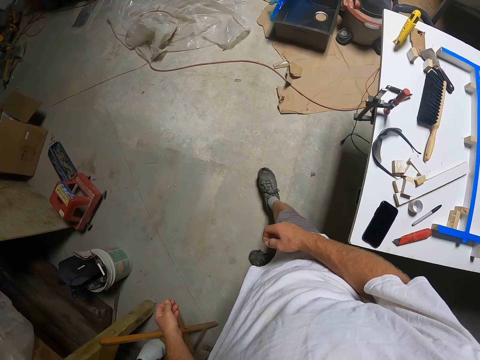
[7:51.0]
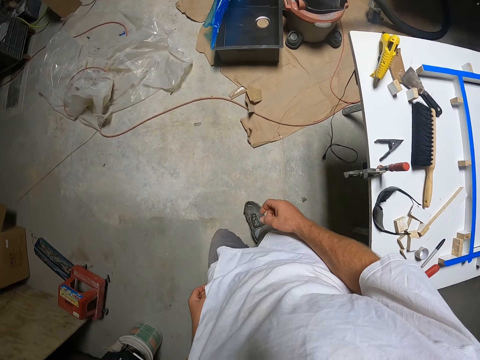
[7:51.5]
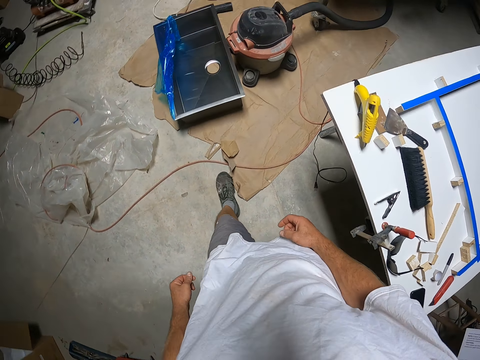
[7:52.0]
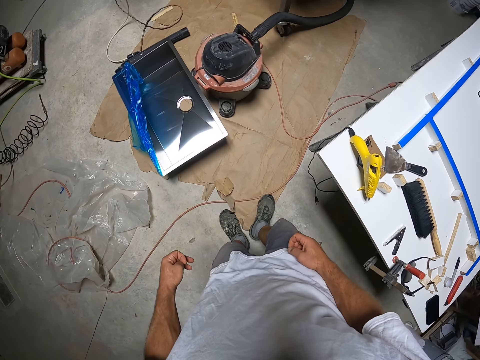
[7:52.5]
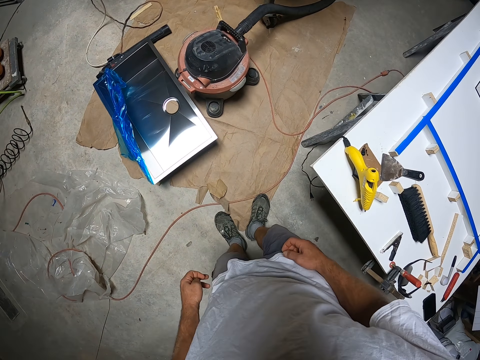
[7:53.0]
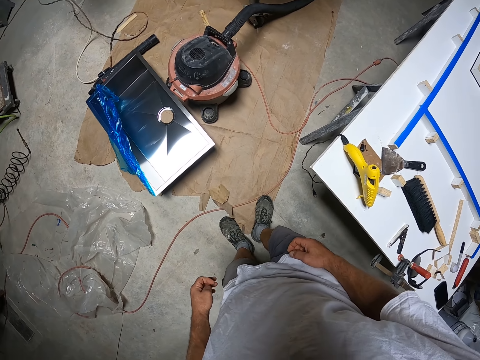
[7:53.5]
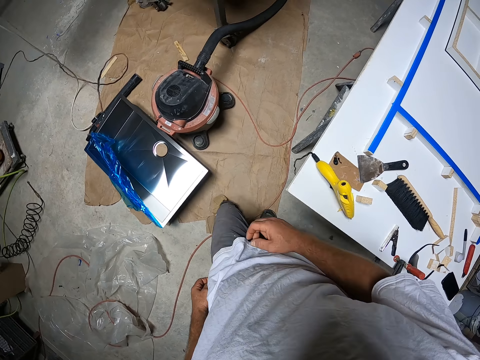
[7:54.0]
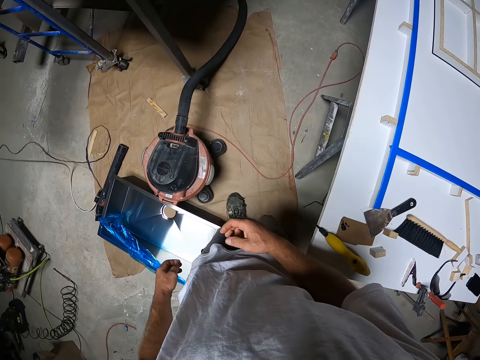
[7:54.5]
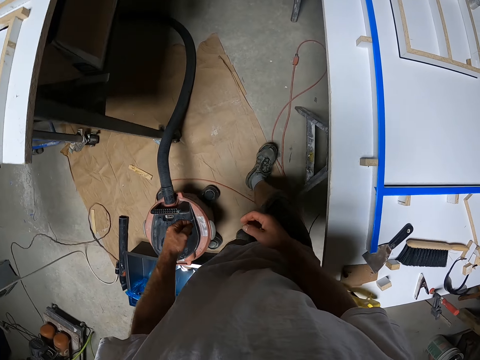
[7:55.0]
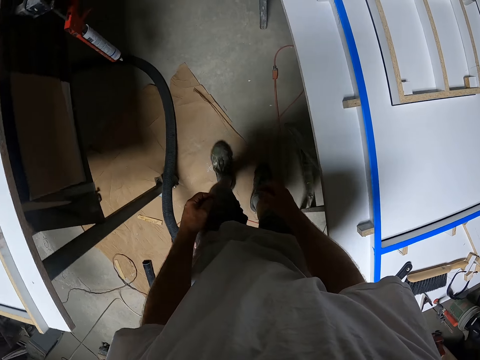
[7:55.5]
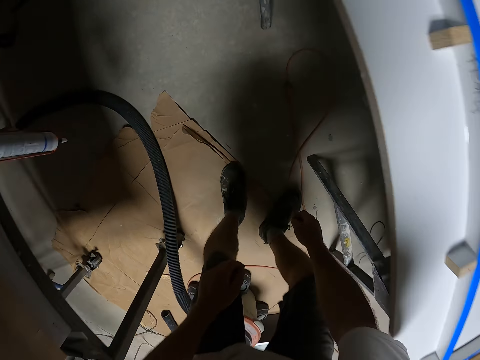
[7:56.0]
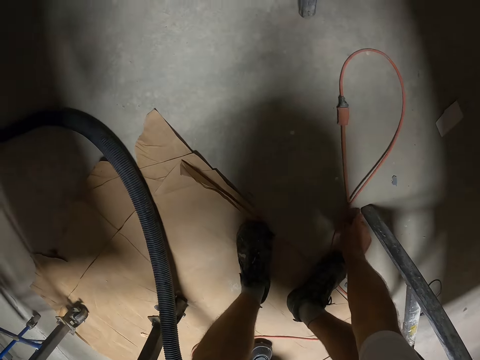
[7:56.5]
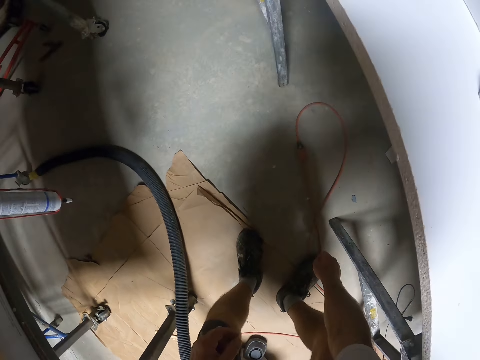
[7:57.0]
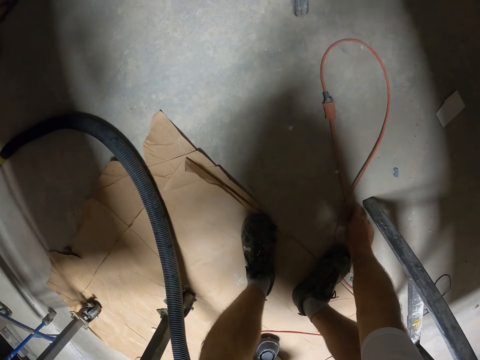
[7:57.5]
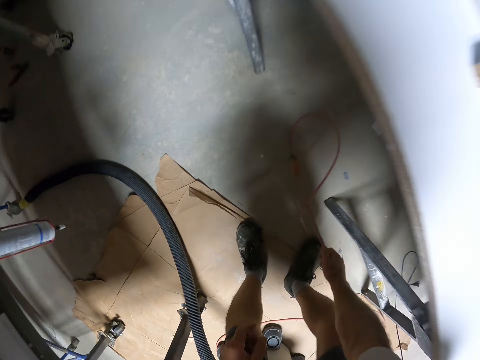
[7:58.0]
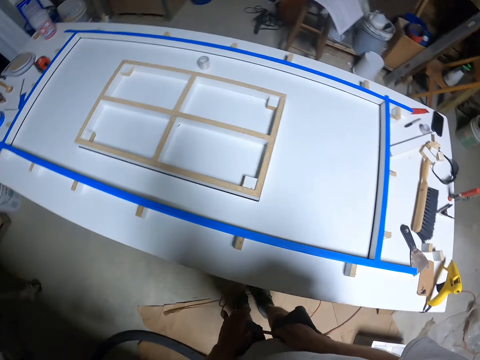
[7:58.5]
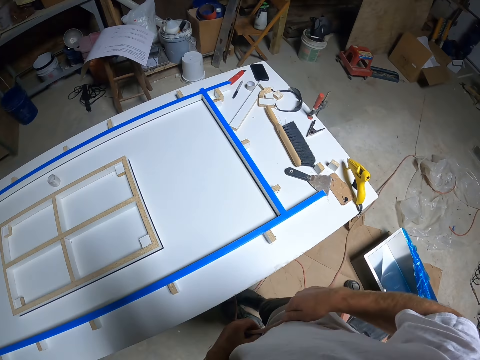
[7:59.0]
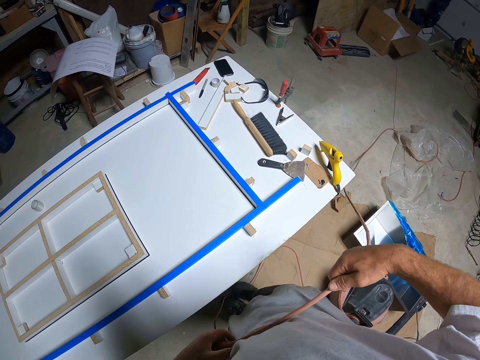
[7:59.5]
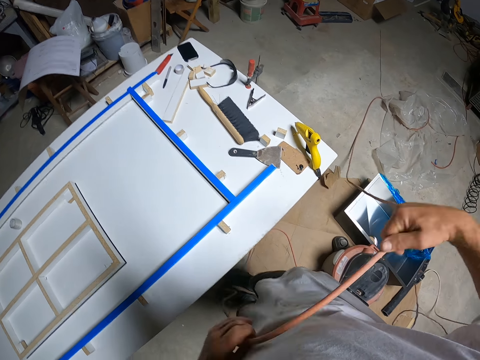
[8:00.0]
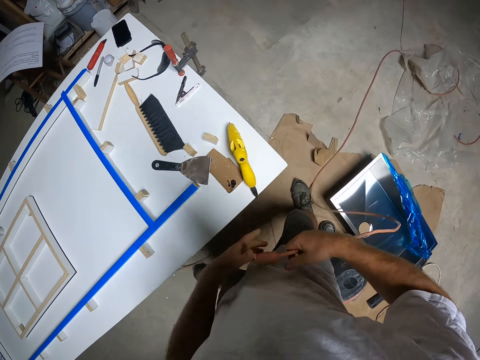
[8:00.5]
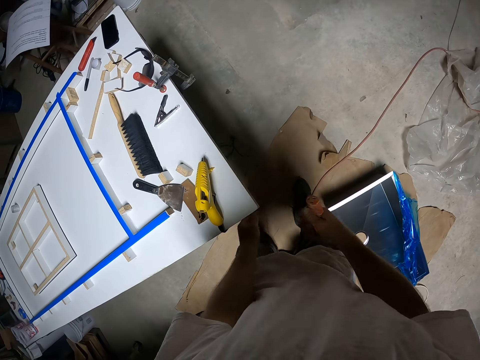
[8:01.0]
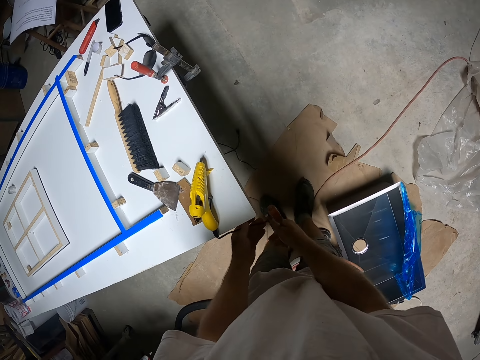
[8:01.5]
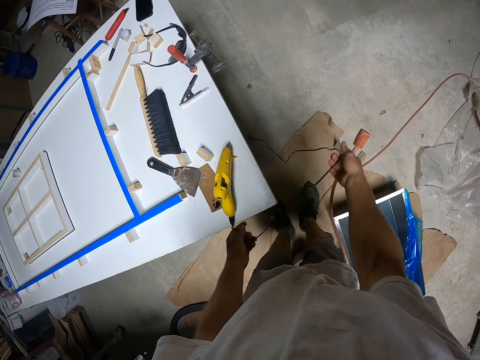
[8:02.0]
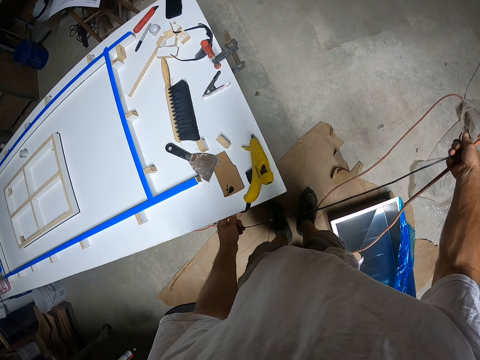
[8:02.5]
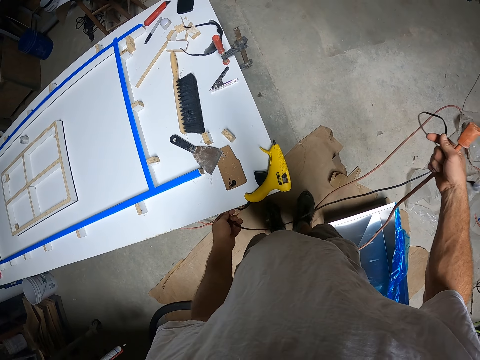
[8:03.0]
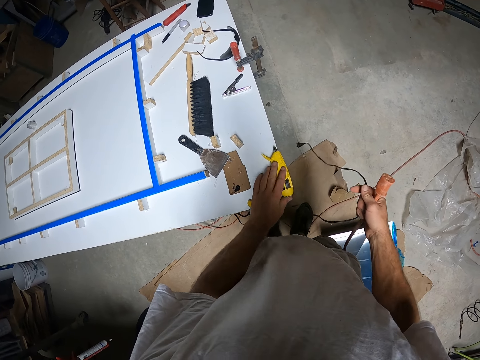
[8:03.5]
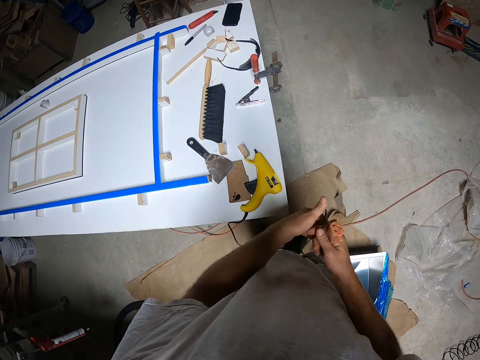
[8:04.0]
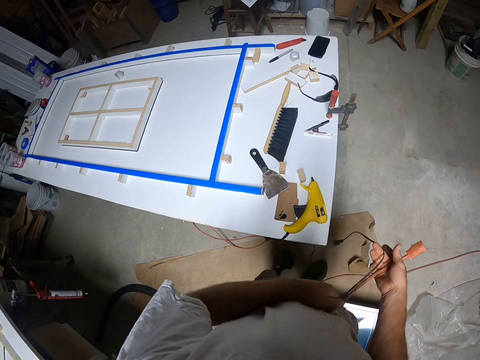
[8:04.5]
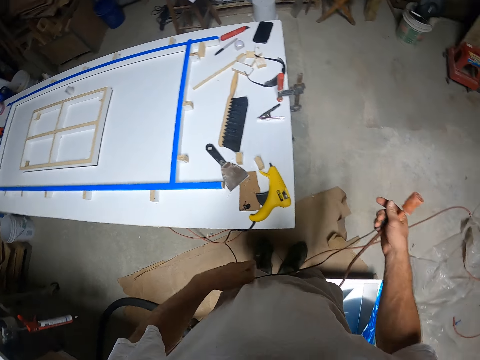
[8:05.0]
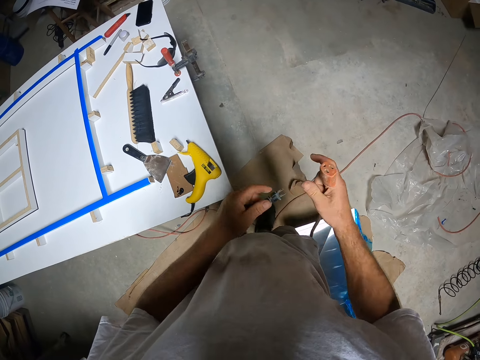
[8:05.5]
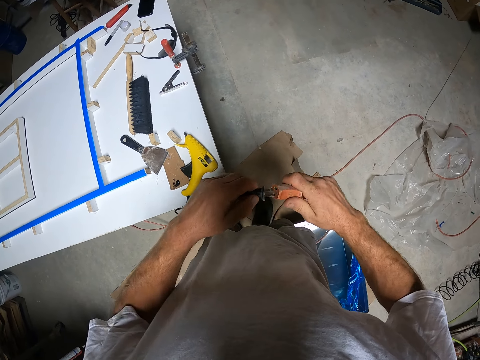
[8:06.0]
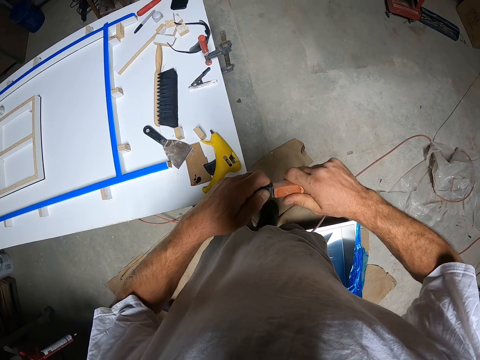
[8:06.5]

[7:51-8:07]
The camera wearer picks up a wire from the floor. They walk around a garage. They pull out the wire from the floor. They move a glue gun on a table. They fold the wire with hands.

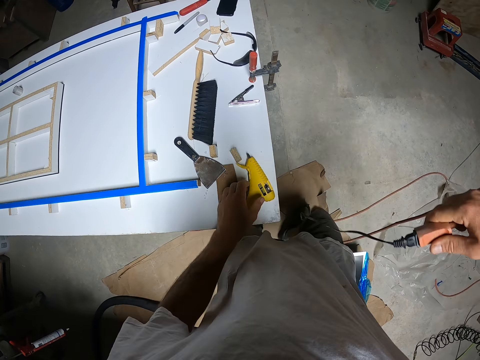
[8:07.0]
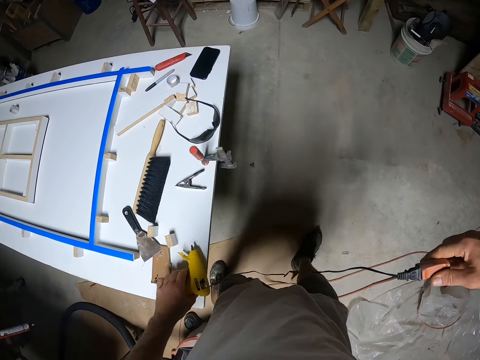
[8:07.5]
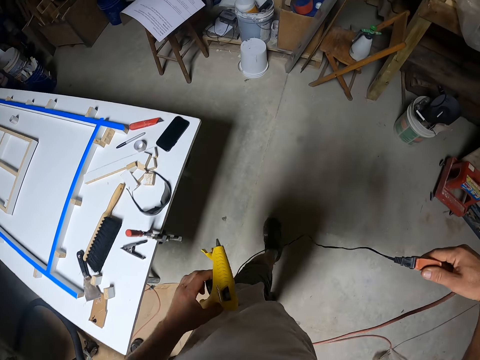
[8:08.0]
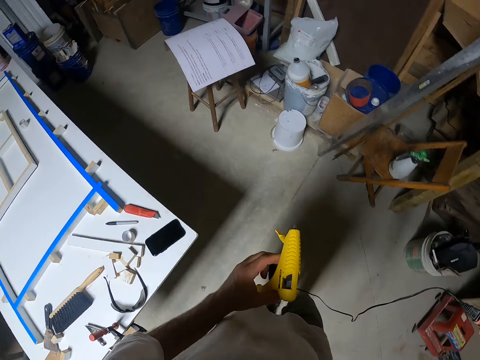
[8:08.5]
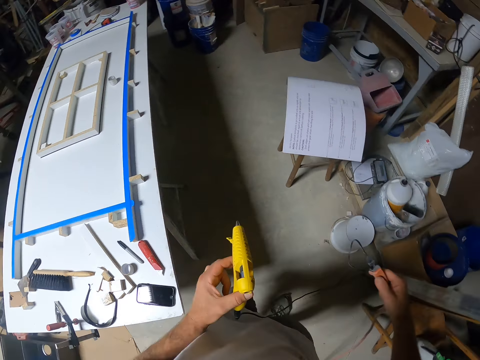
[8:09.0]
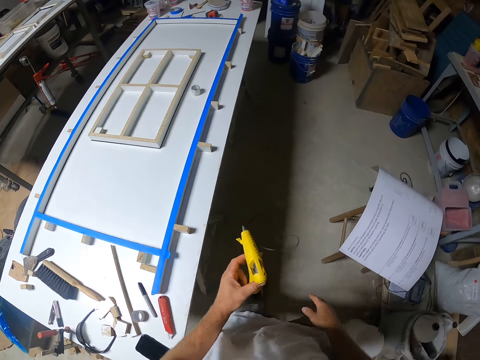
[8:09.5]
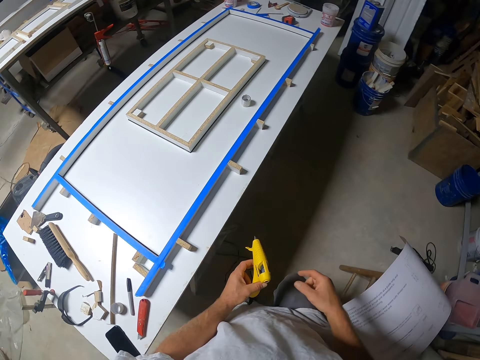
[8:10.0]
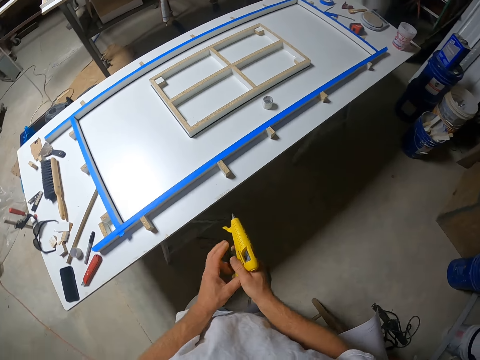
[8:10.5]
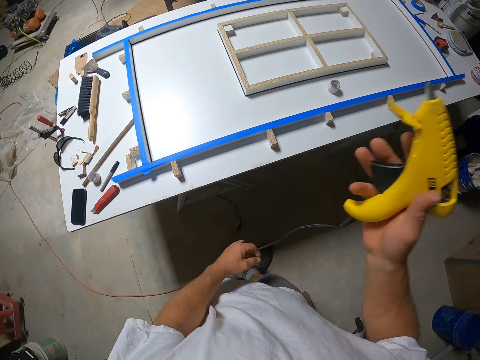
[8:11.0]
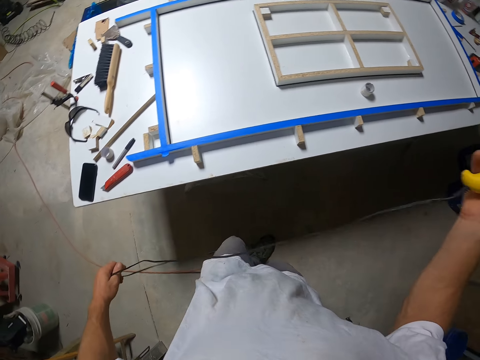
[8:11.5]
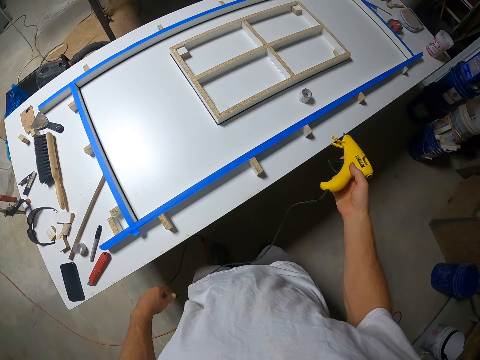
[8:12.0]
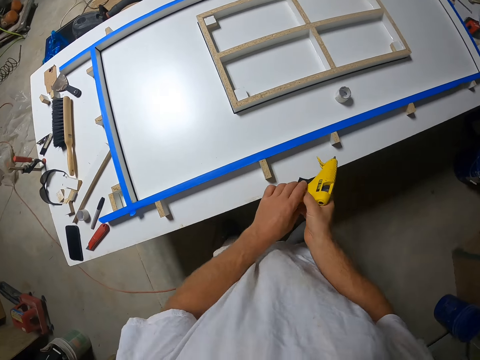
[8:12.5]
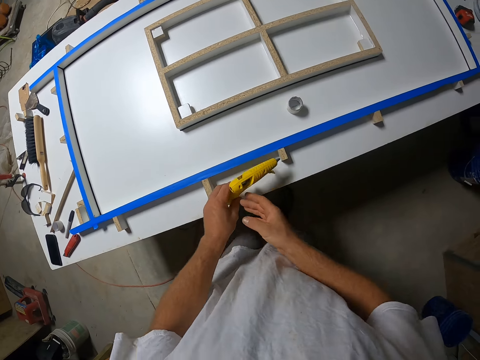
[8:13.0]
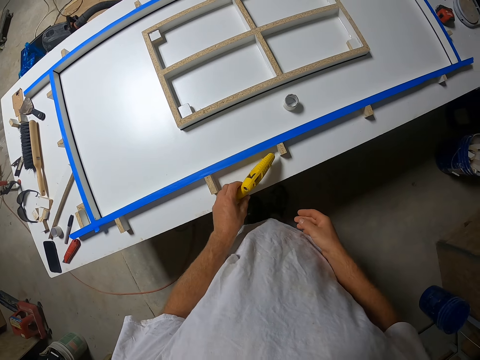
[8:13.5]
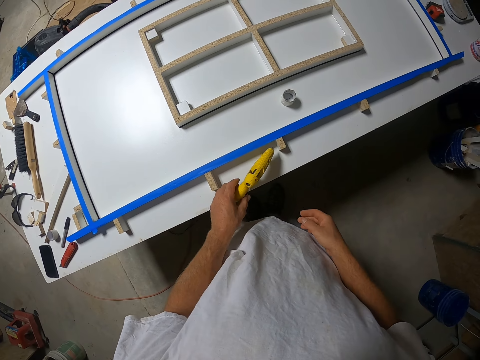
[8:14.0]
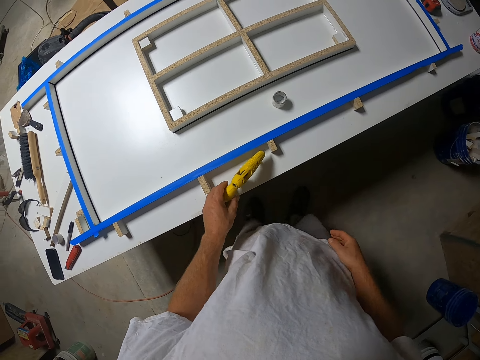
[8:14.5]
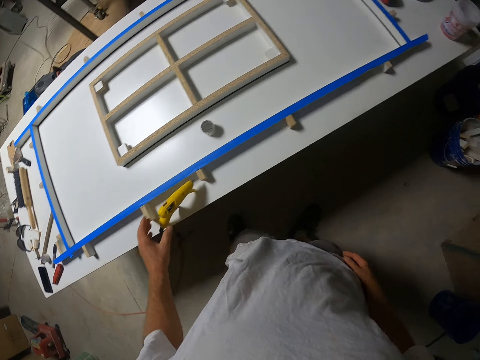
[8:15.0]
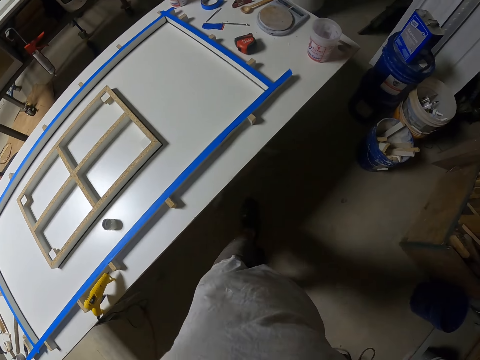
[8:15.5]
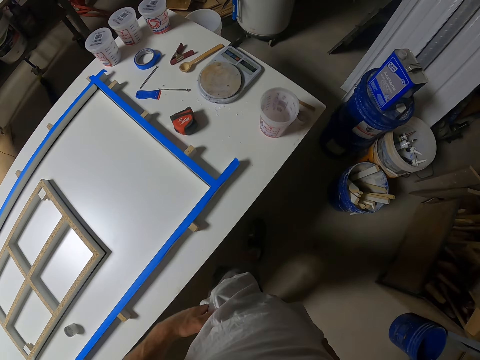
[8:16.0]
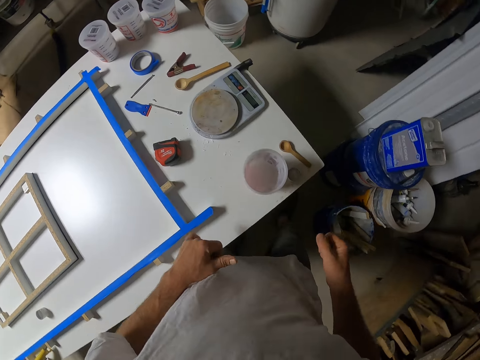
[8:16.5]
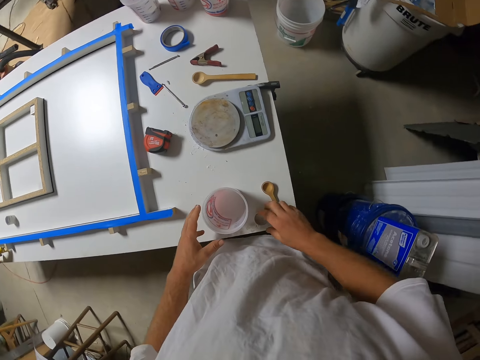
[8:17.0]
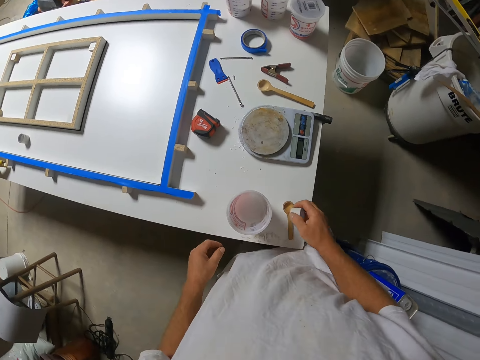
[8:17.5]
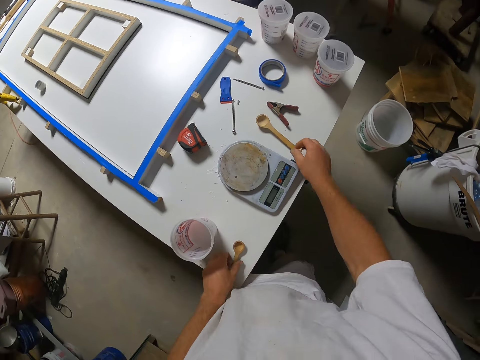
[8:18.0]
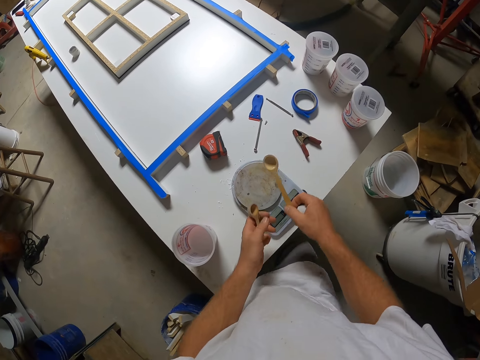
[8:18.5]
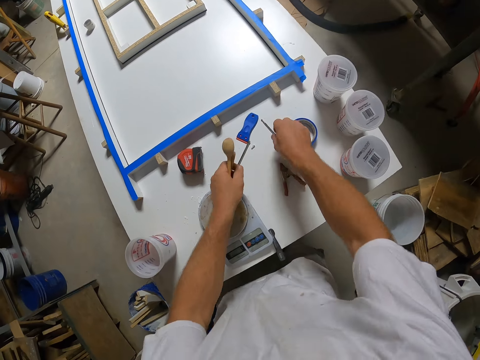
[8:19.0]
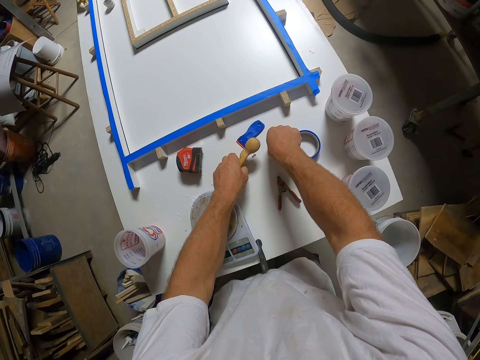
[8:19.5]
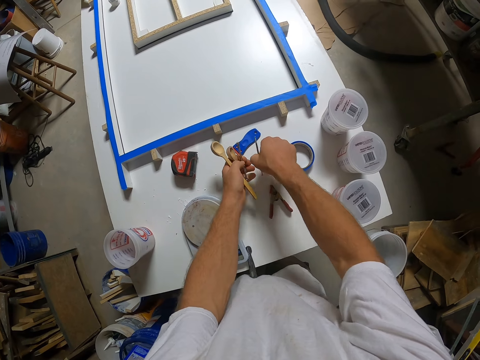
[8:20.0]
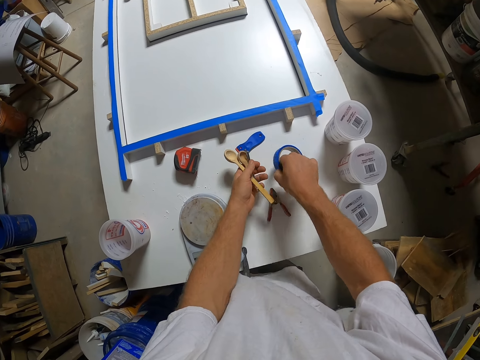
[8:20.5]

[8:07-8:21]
The camera wearer inserts a switch on a wire. They plug two wires together. They pick up a glue gun from a table. They walk around a garage. They put down the wire on the floor. They stretch the wire. They pull out the glue gun wire from the floor. They put down the glue gun on the table. They walk around the garage. They pick up sellotape from the table. They pick up two wooden spoons from the board. They pick up nails from the table.
